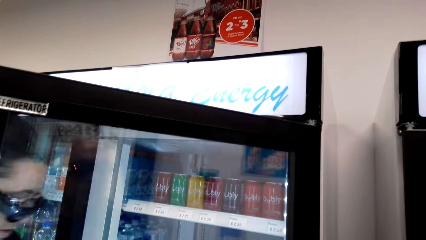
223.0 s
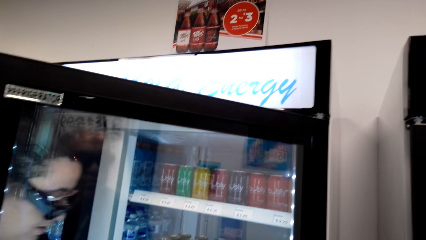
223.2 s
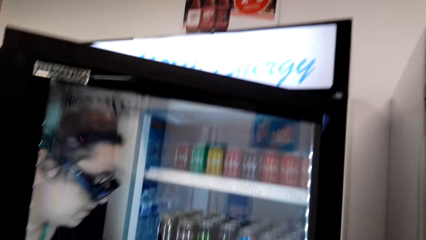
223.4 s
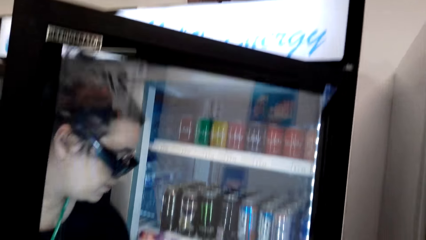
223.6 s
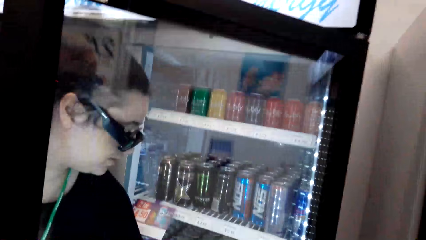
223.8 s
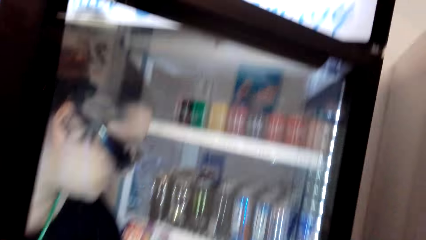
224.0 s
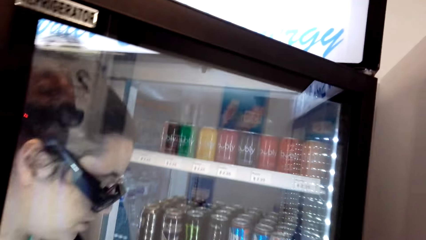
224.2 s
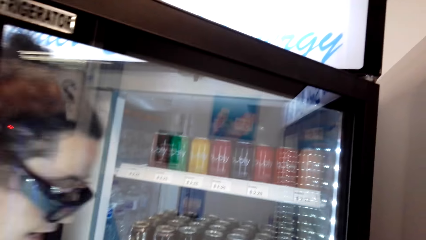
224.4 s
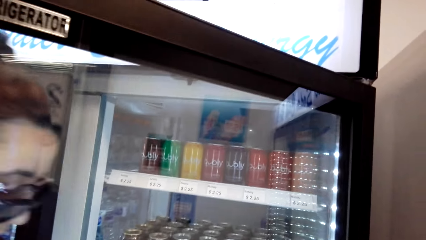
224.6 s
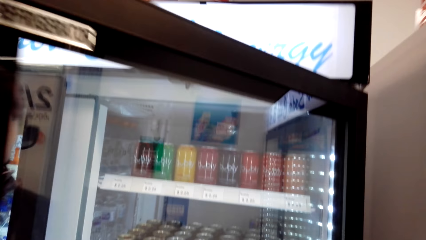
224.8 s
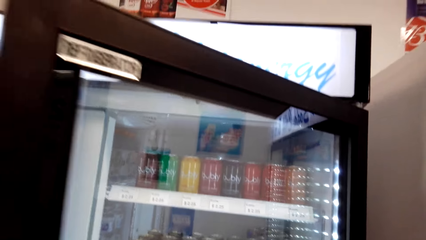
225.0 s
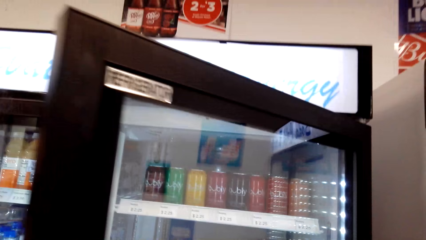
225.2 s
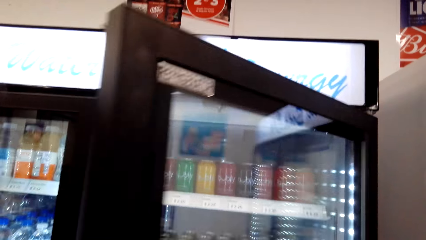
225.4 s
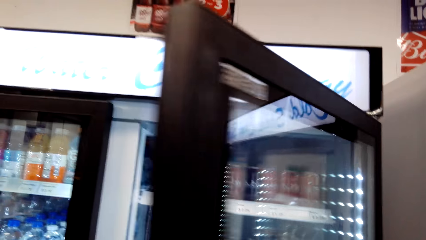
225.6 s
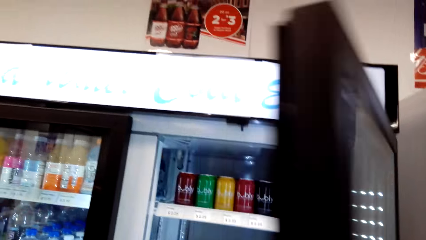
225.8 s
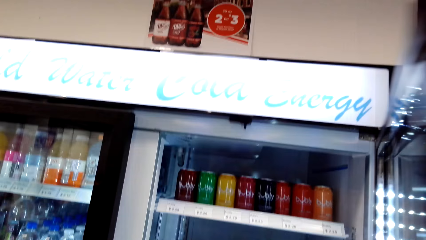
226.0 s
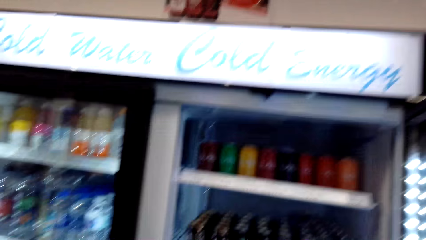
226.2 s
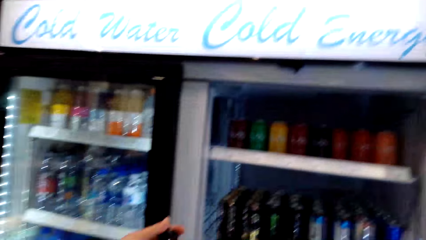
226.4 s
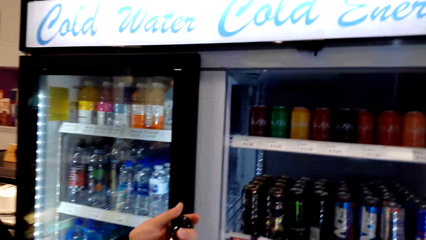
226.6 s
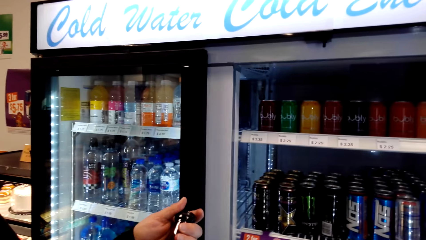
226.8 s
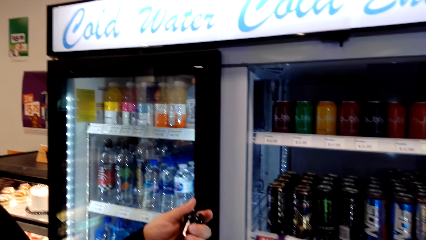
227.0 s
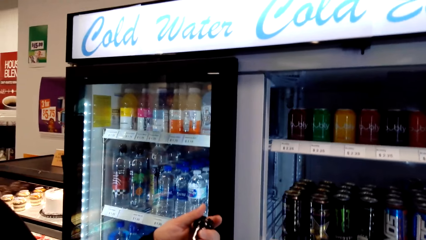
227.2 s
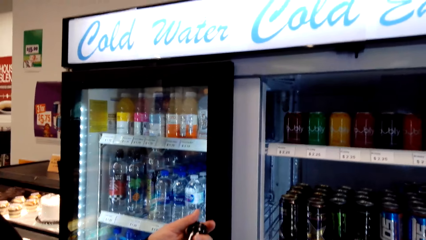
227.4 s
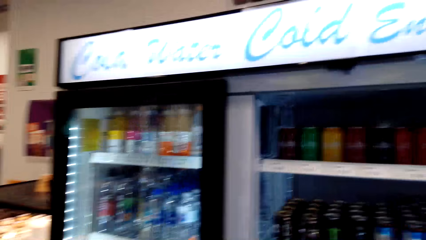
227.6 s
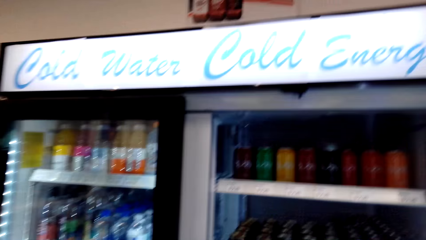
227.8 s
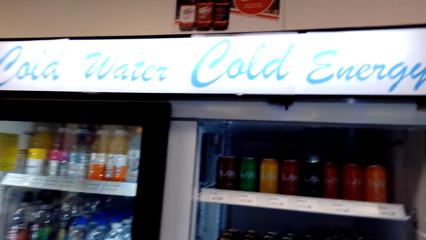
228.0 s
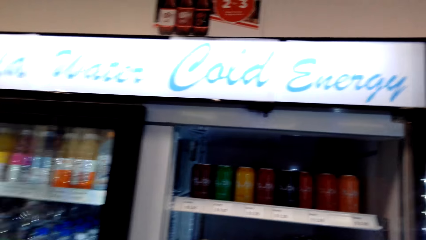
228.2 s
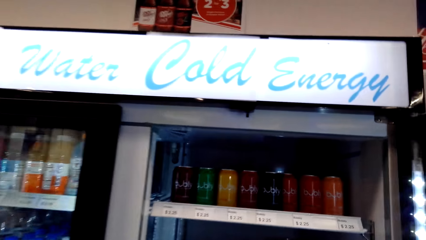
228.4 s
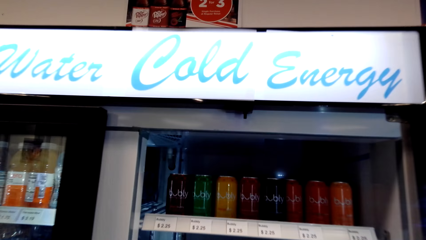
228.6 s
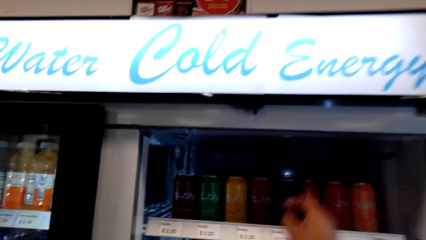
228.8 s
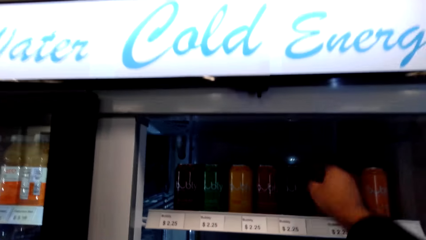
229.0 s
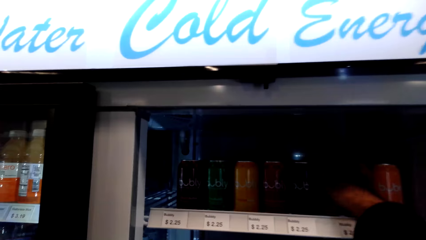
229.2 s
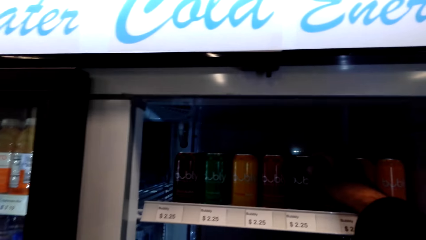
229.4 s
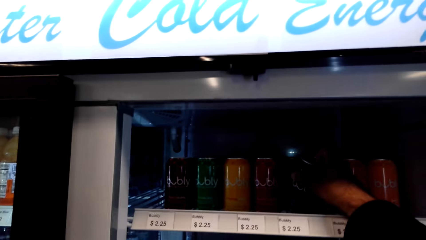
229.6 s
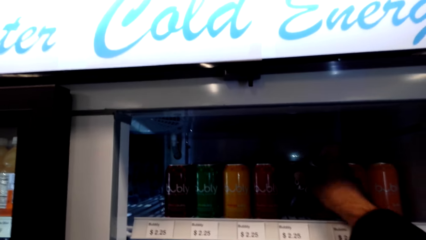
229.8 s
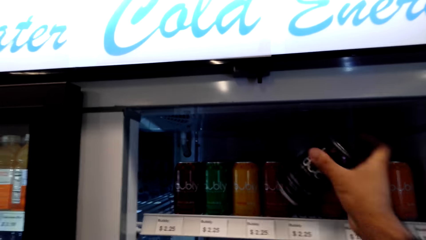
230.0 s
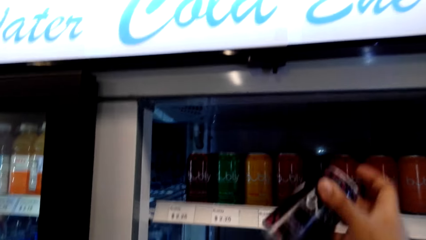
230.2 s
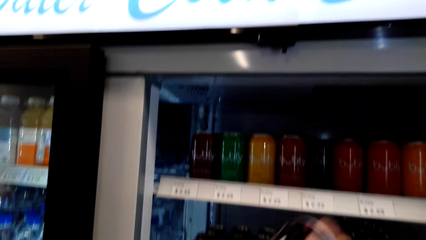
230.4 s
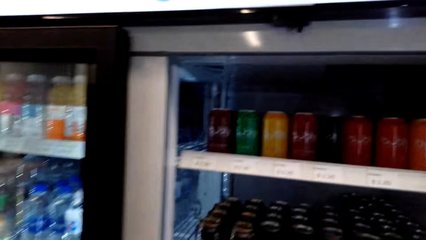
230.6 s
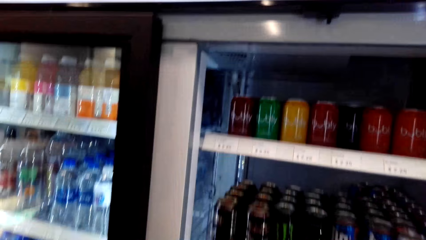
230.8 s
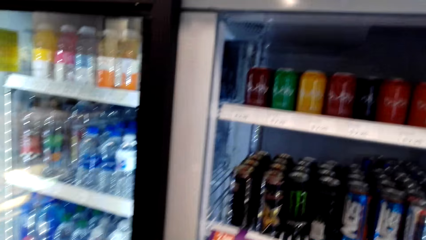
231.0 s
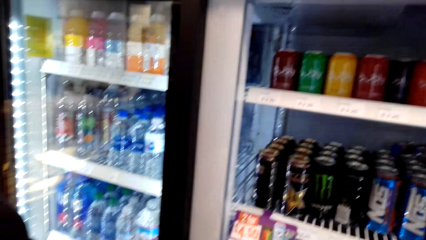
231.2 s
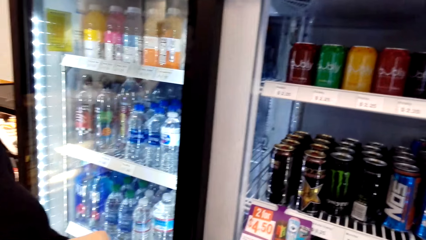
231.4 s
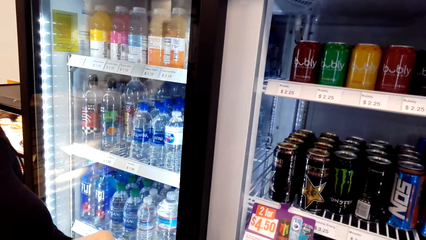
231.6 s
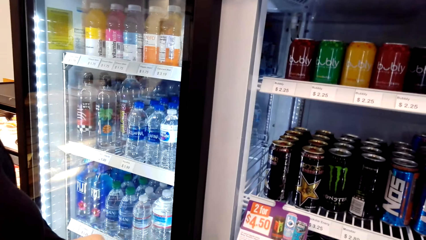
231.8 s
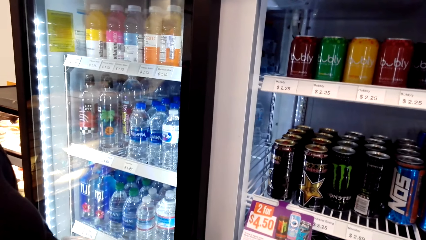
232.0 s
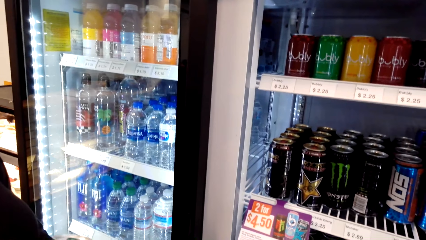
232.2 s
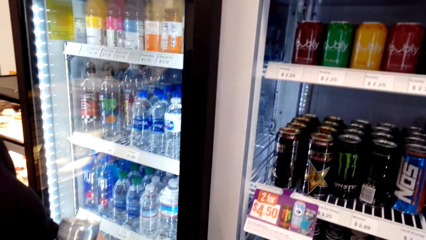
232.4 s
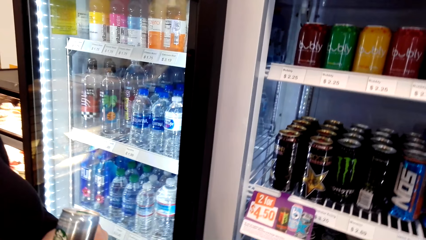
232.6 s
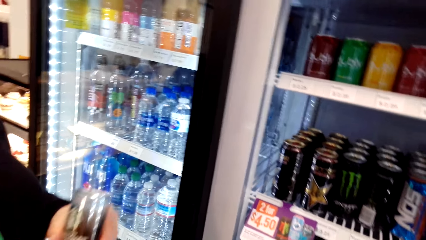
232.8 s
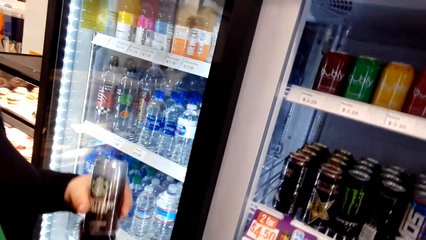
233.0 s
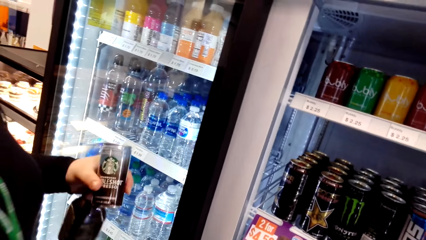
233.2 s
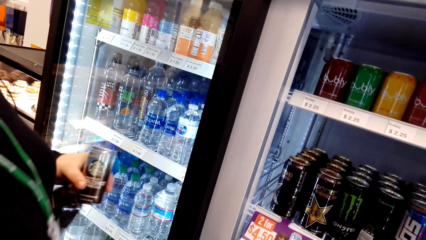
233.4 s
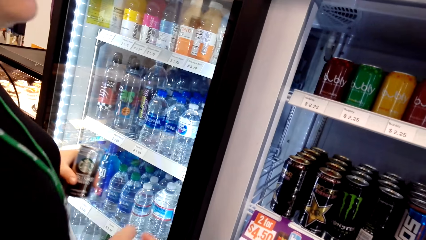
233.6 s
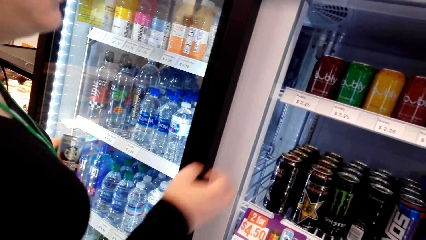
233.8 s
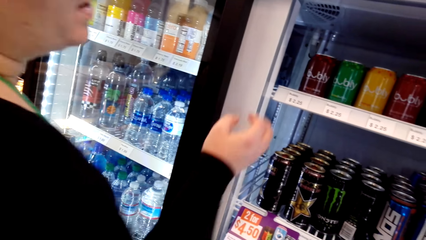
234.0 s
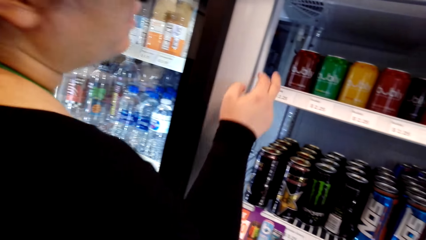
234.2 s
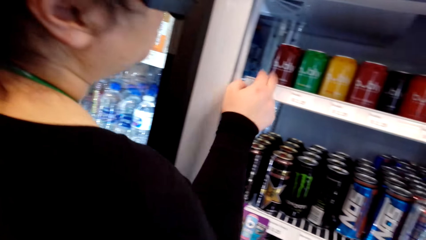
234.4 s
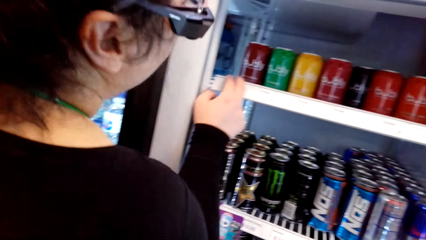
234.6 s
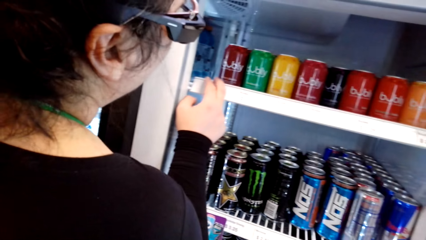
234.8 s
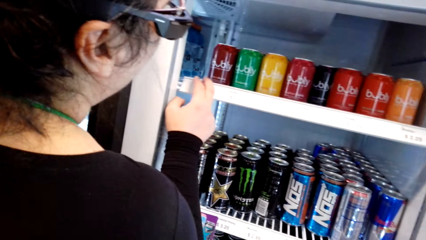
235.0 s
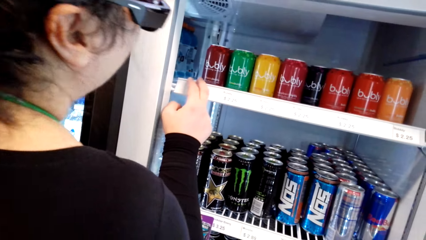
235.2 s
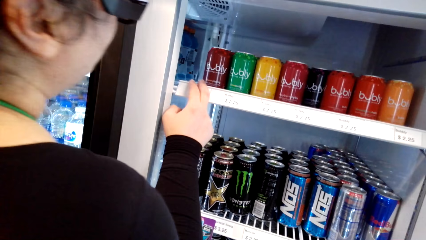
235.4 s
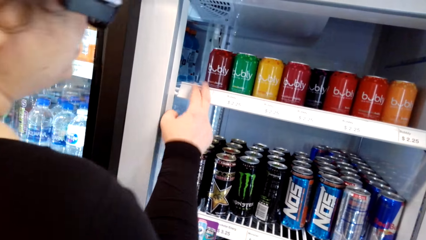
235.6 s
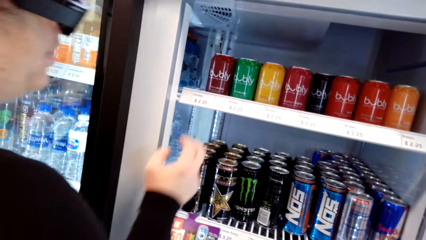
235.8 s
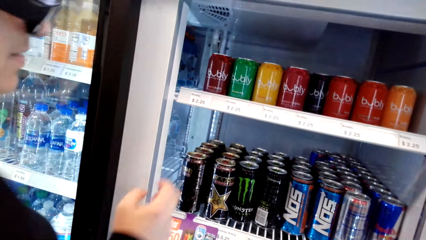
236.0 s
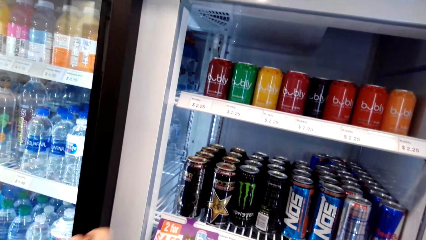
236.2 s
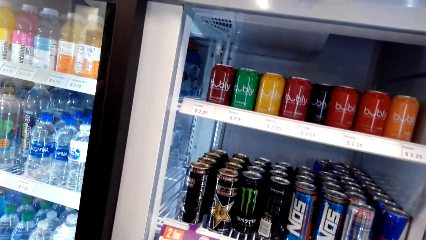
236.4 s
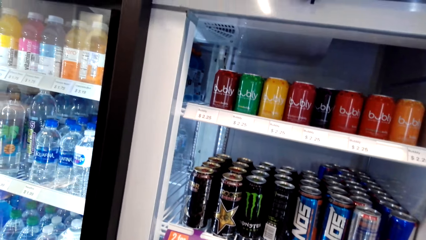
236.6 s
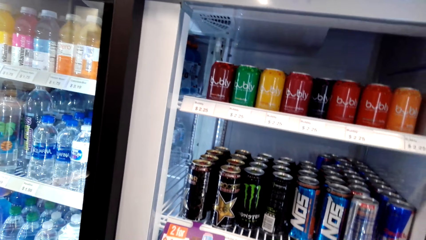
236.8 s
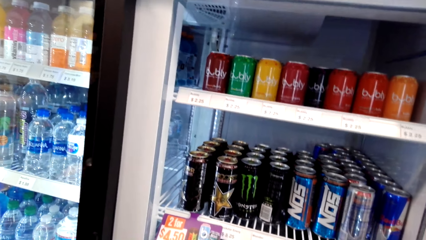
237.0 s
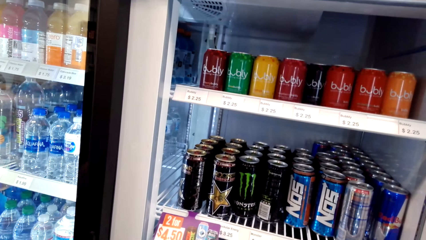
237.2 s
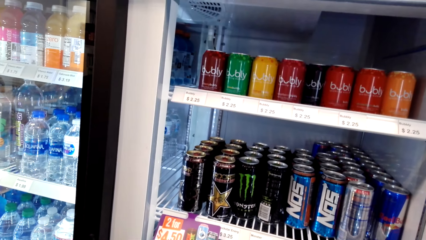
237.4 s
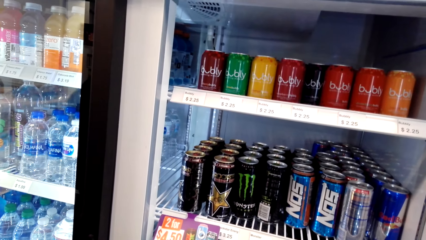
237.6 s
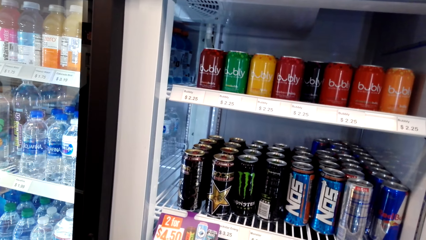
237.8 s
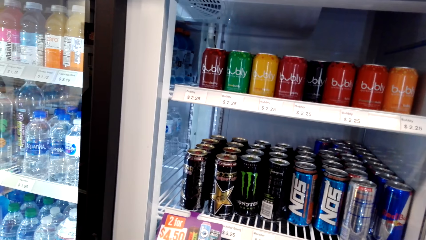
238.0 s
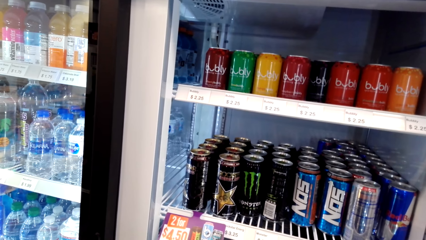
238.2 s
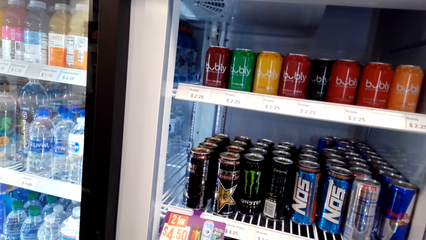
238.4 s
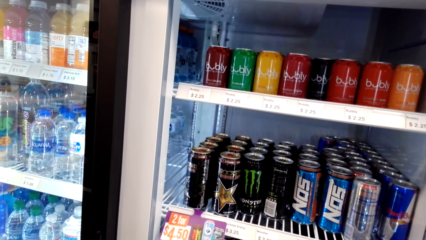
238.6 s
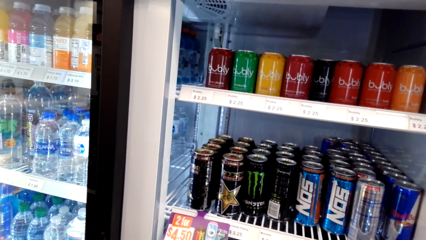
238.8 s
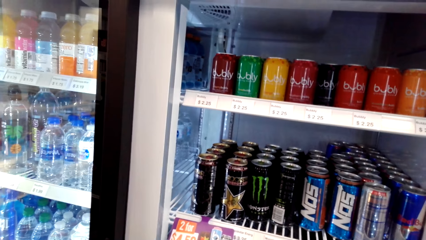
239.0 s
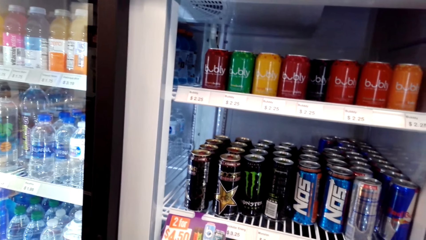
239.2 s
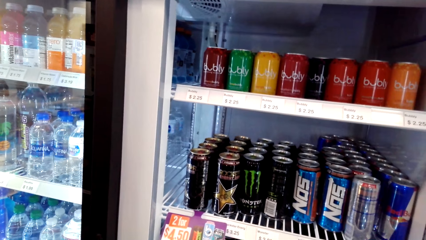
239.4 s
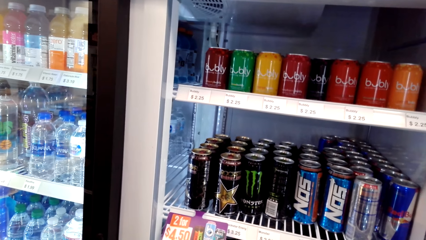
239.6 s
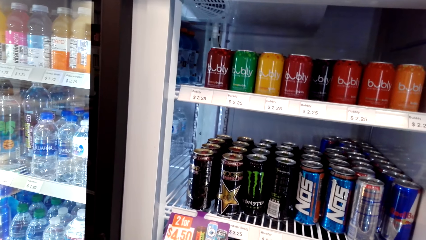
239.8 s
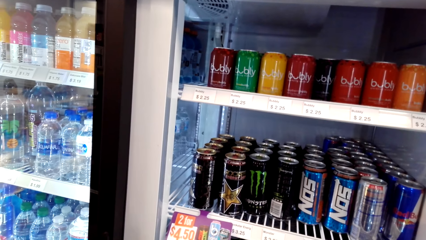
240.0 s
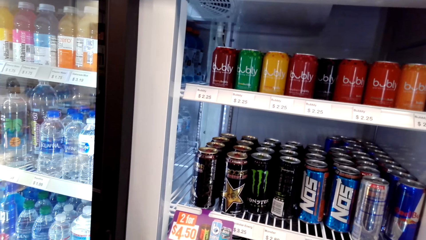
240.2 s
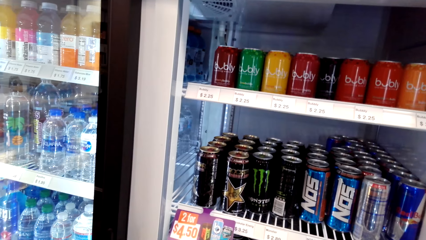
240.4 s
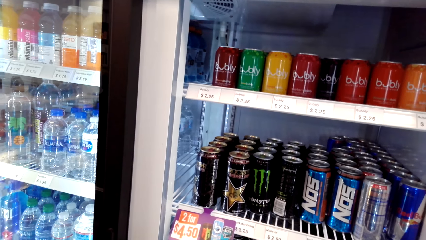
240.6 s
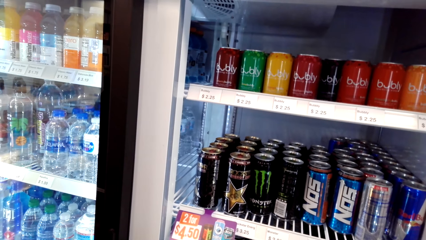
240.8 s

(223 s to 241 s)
A woman moves close in the fridge. The woman looks in the fridge and holds the drink. The camera wearer picks up a can in the fridge. They look around. The woman holds a can, moves around, places a hand on the fridge, and moves backwards.
